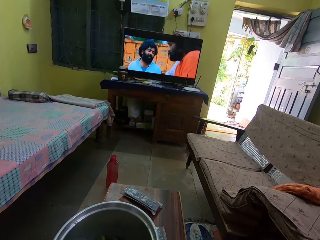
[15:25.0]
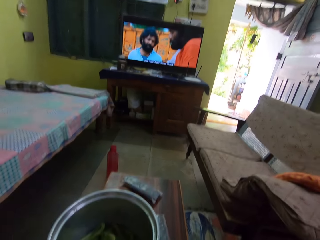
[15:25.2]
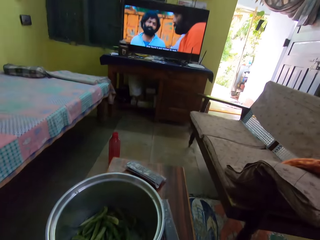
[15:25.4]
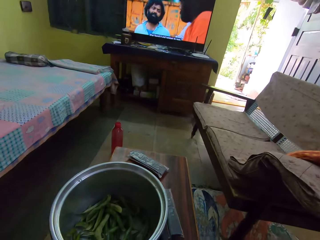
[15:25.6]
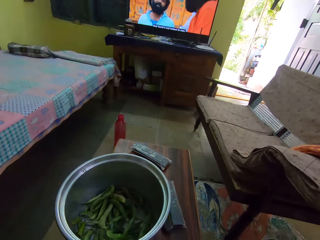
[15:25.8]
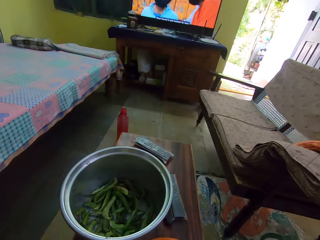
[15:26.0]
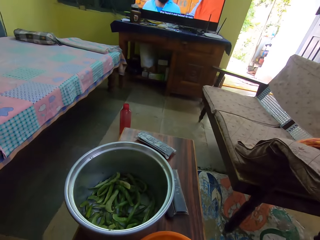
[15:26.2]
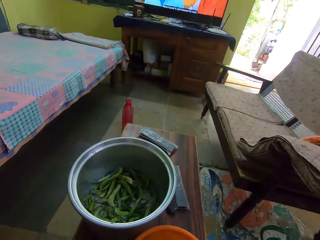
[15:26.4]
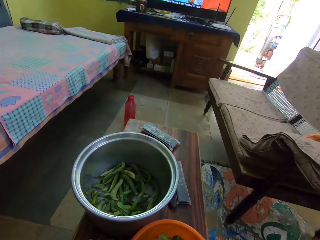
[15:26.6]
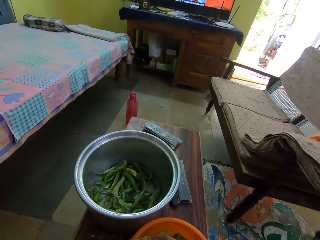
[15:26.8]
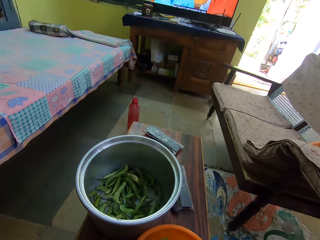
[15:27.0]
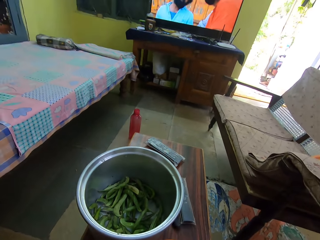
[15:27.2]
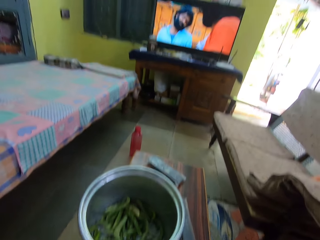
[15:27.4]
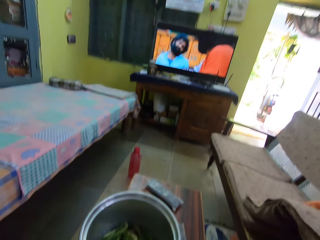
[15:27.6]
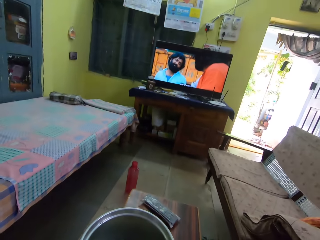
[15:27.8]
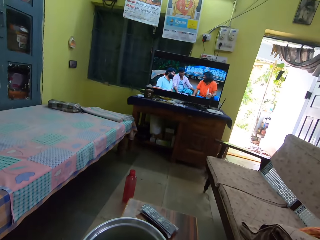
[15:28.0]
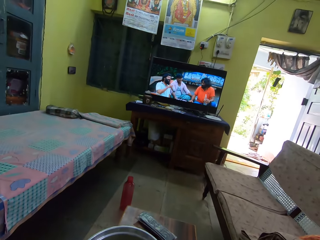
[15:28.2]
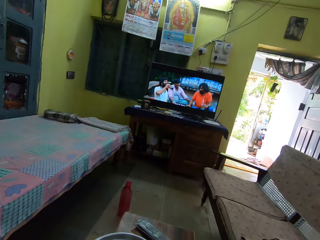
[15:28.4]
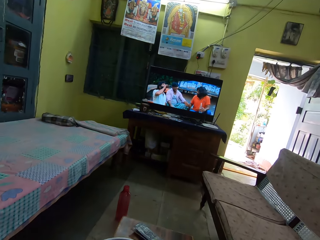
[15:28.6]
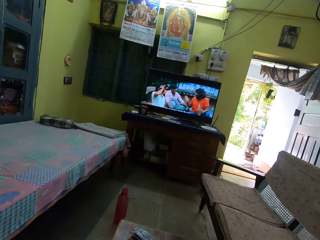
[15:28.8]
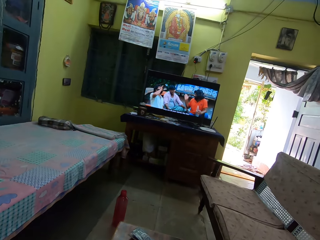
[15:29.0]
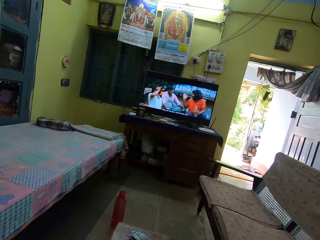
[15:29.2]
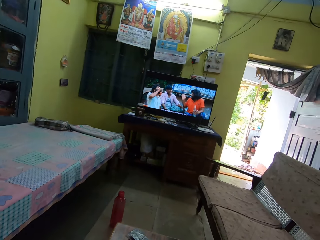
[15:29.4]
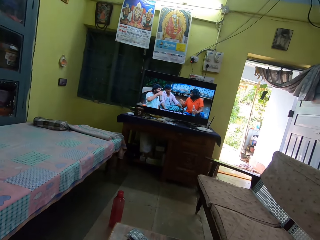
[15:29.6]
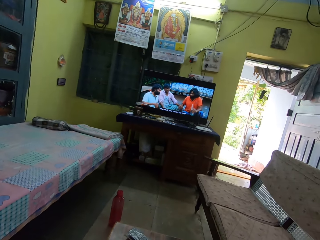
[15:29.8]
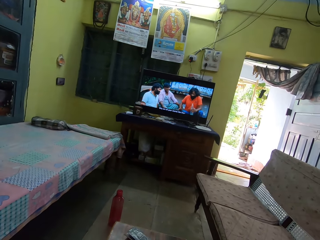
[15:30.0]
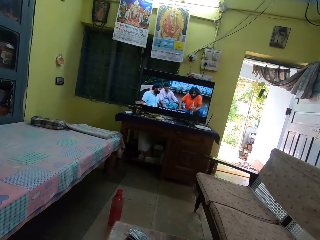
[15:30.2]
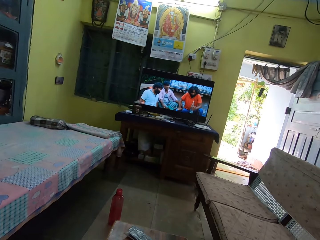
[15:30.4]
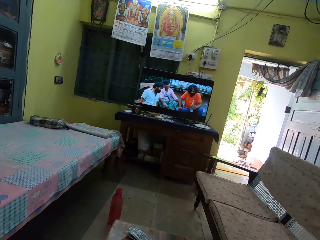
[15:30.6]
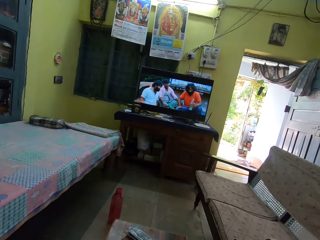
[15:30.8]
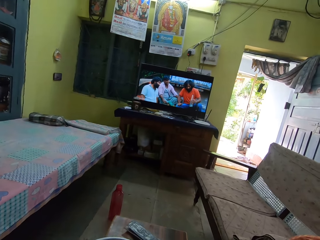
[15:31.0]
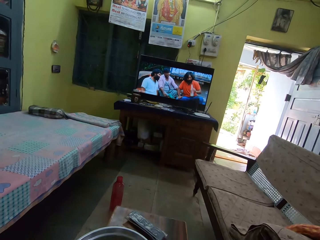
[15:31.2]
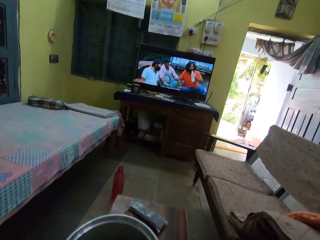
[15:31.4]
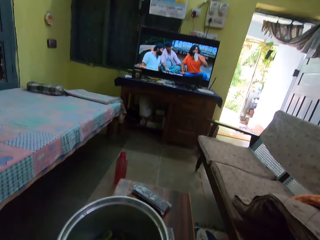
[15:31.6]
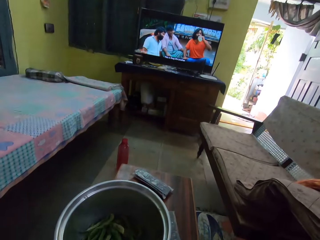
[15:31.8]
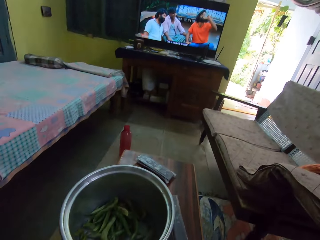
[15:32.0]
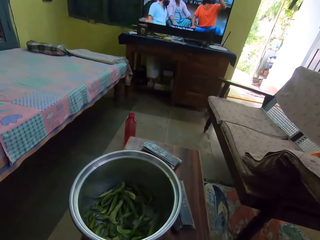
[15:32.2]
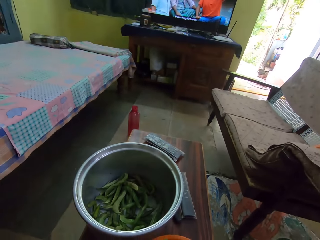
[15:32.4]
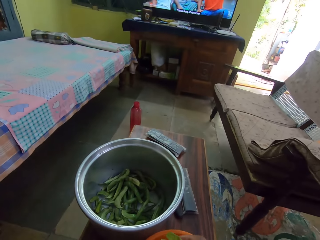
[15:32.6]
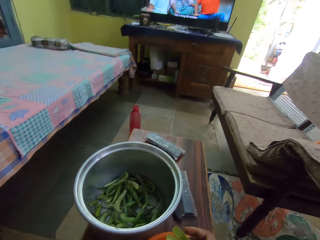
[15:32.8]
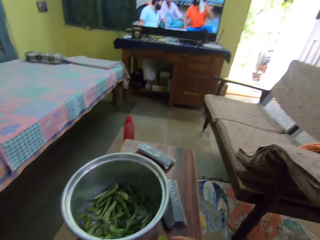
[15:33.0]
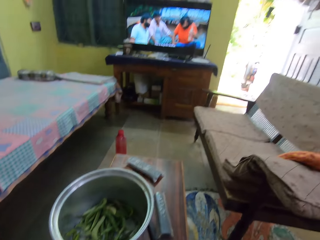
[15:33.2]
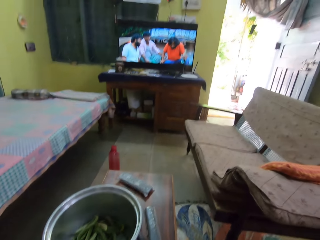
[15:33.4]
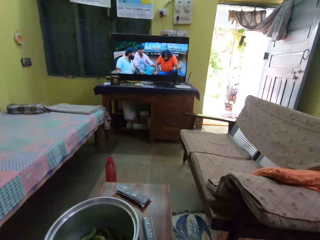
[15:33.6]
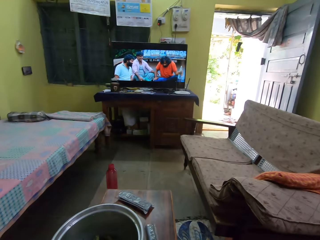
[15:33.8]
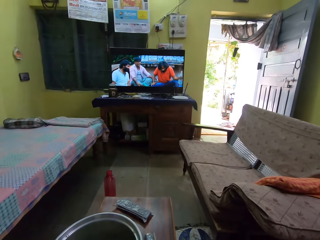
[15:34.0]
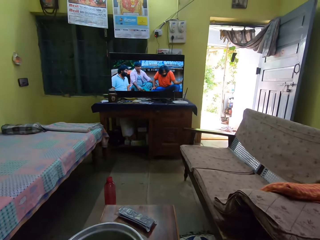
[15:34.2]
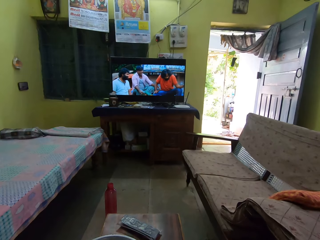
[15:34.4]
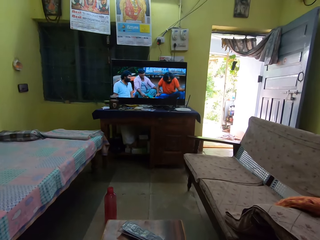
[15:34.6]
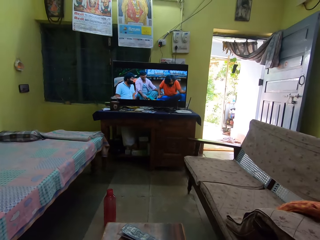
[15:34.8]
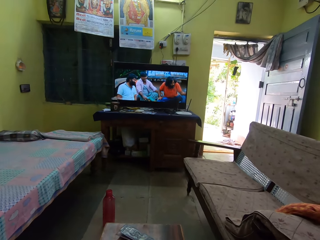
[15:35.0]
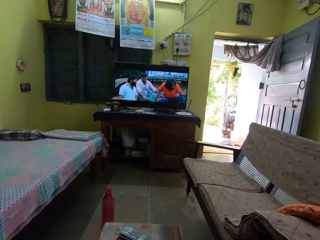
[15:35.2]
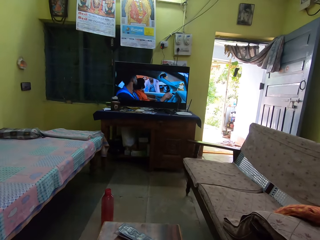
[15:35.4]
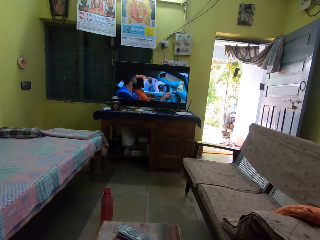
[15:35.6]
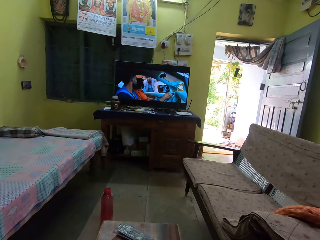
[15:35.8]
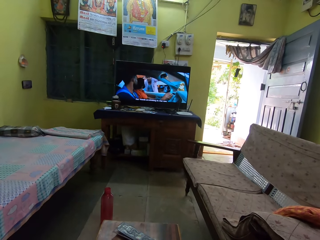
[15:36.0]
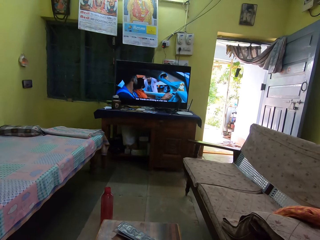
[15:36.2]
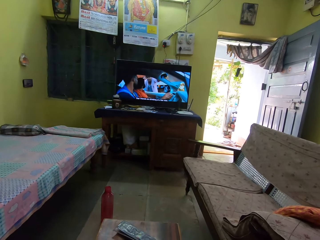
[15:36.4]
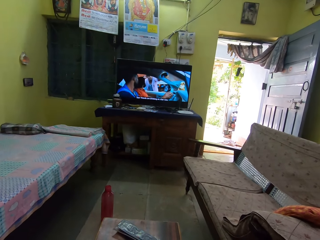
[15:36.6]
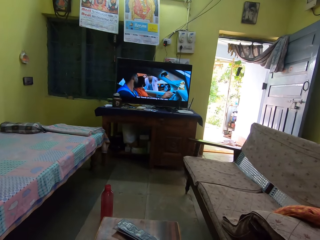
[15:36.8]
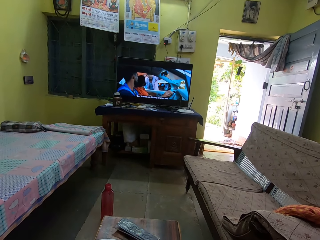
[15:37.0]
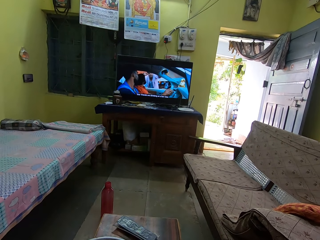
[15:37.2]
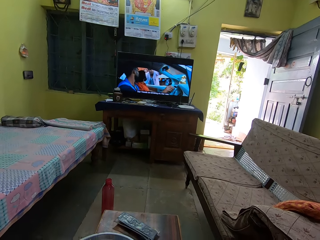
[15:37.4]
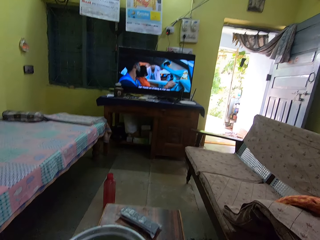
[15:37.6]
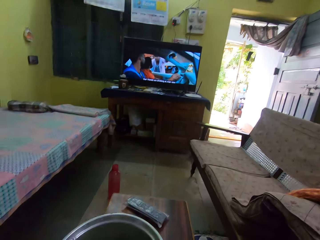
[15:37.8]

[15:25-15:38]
The camera wearer stares at the bowl. They stare at the television. They stare at the bowl. They stare at the television.

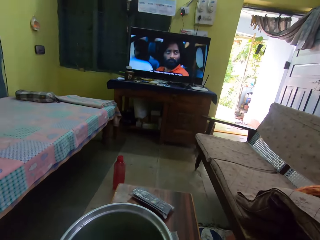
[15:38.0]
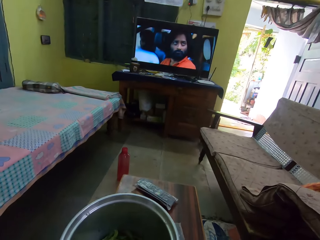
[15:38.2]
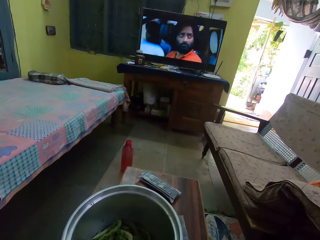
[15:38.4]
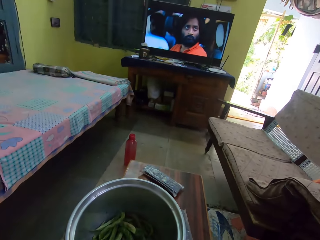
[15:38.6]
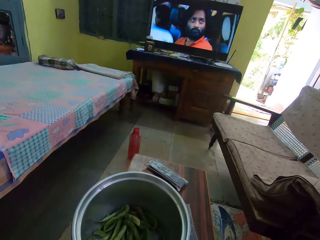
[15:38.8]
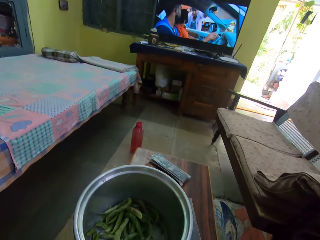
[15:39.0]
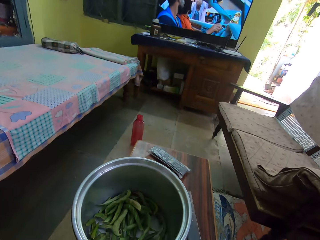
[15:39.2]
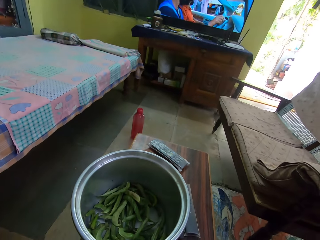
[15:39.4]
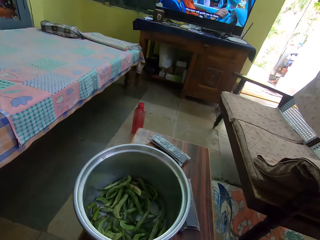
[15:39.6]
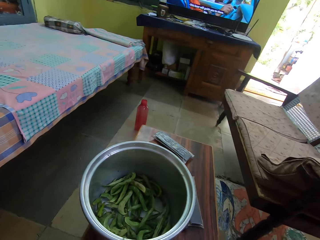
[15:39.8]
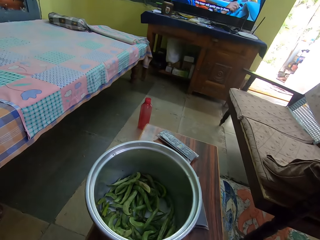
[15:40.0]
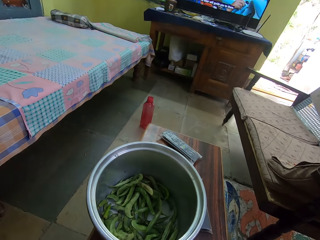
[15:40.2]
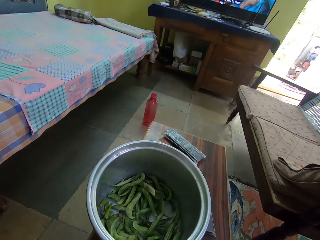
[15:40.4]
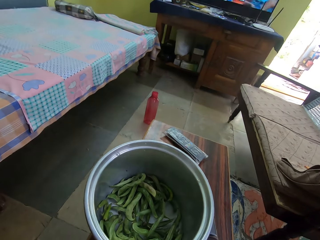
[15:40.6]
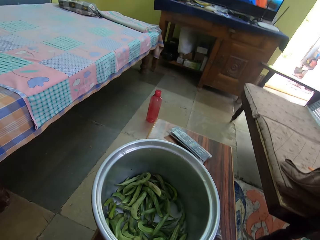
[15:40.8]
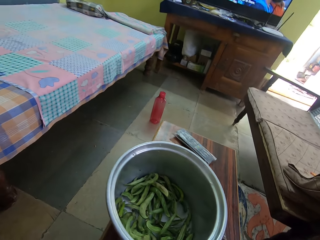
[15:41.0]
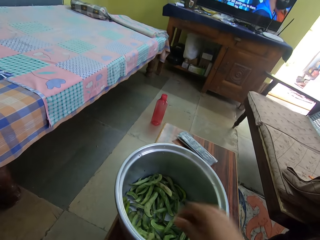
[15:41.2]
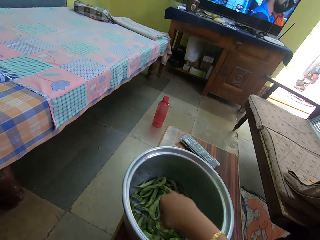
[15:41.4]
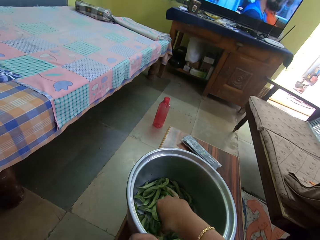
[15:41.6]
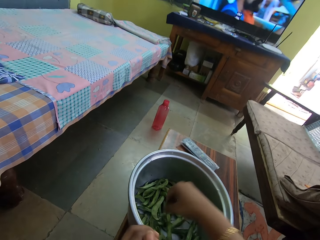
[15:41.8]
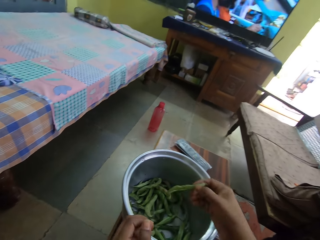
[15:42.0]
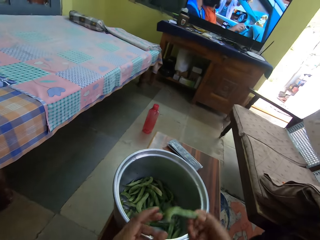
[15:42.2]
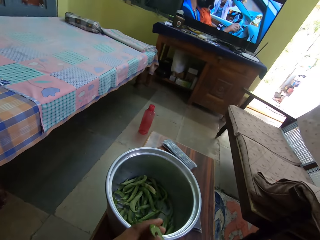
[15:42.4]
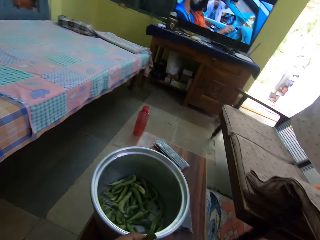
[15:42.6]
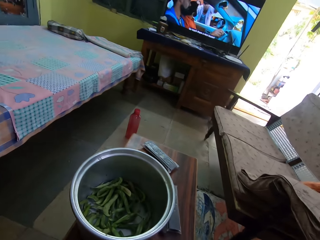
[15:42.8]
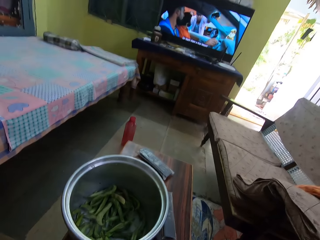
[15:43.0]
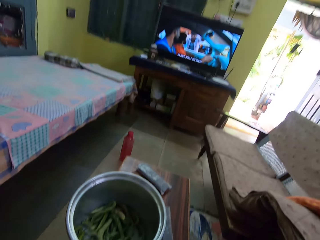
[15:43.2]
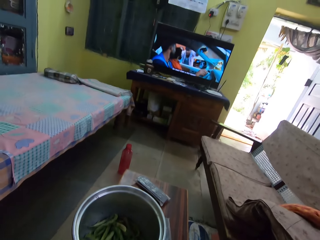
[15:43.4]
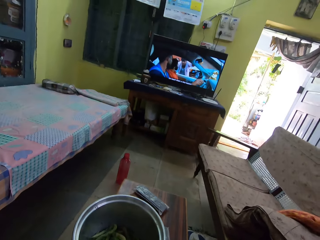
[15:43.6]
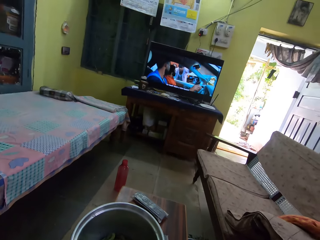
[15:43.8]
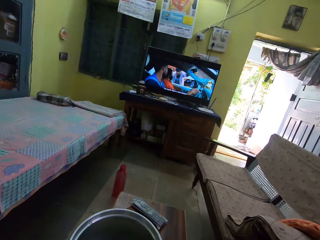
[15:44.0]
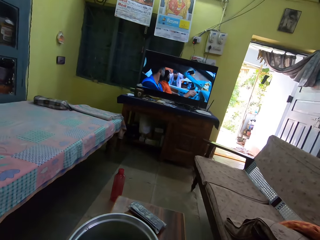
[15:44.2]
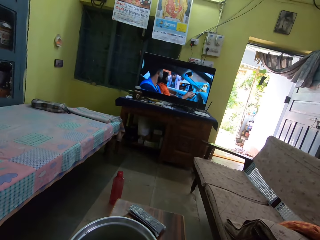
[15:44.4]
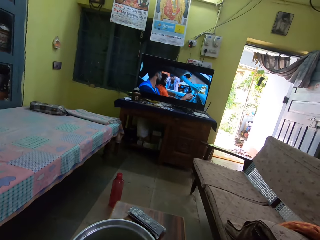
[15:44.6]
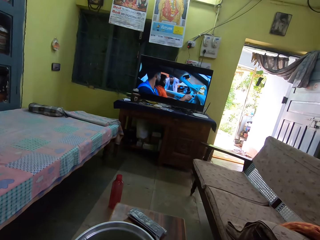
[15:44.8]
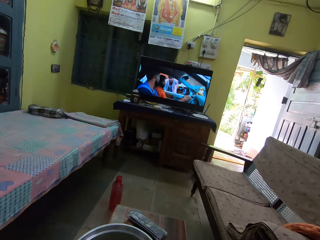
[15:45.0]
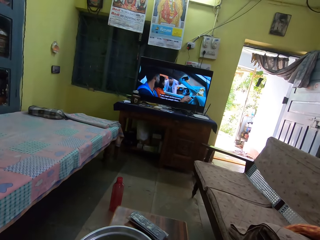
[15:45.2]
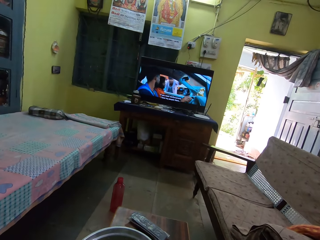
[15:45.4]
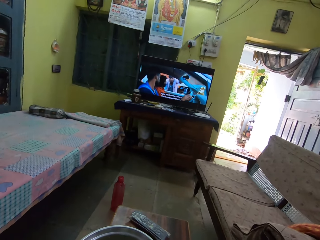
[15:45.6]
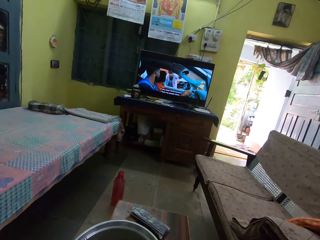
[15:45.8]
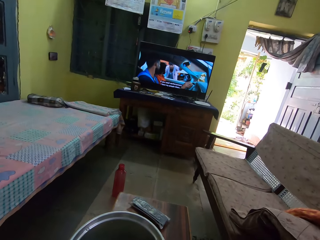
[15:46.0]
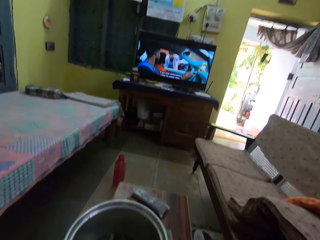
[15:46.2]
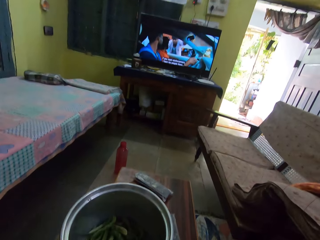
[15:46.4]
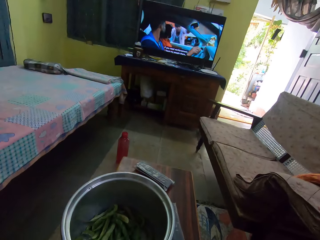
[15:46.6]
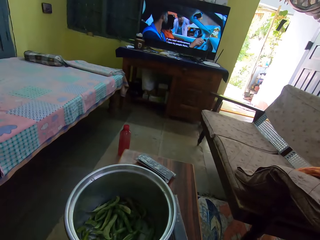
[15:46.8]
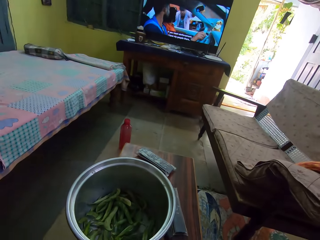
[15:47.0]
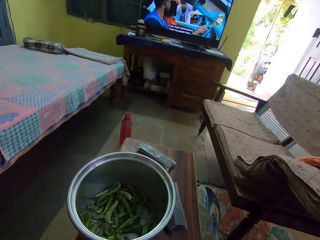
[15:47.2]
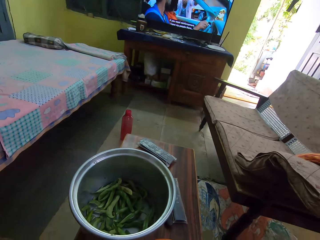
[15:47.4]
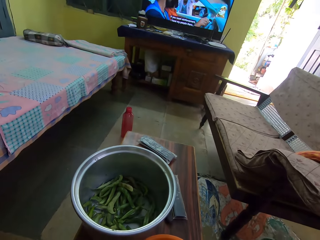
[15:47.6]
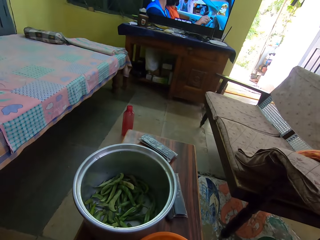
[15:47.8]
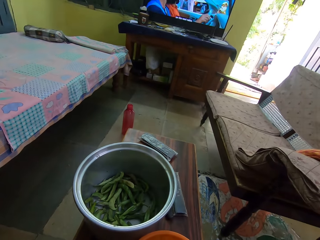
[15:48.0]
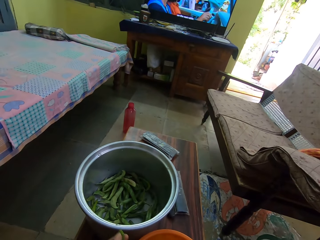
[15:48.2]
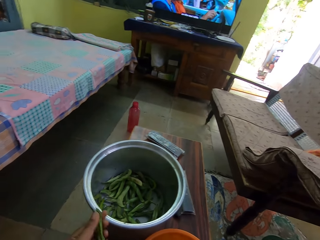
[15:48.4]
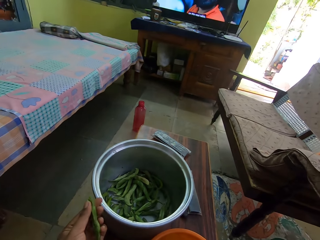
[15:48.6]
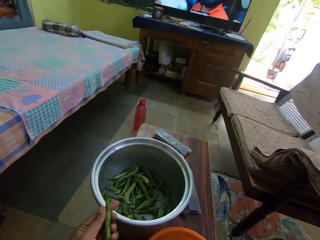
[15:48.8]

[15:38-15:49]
The camera wearer stares at the bowl. They pick green beans or the green pea. They peel the green beans. They stare at the television.
